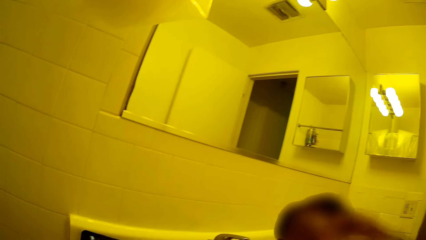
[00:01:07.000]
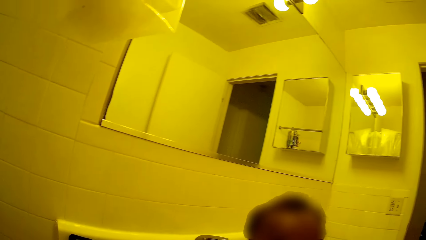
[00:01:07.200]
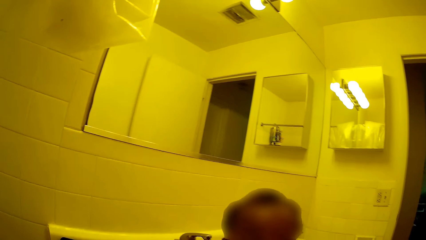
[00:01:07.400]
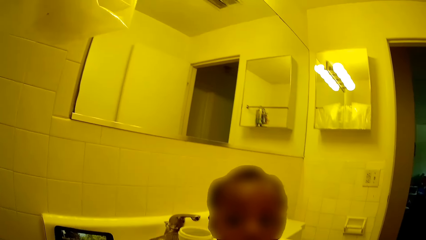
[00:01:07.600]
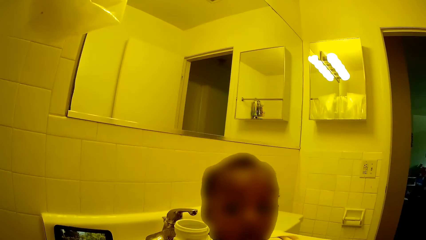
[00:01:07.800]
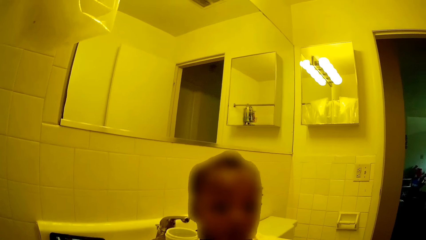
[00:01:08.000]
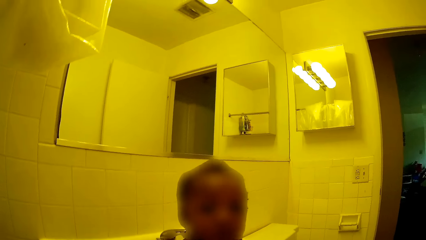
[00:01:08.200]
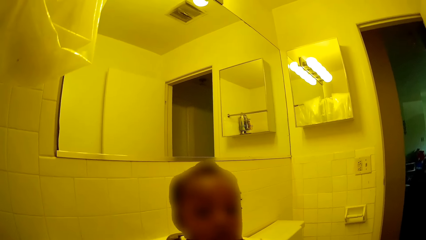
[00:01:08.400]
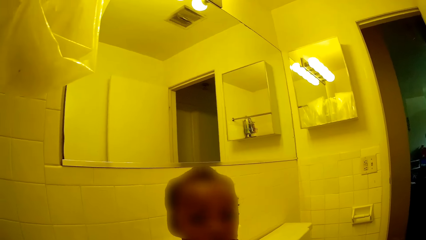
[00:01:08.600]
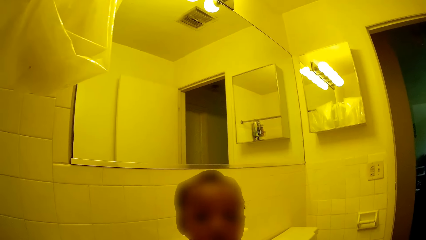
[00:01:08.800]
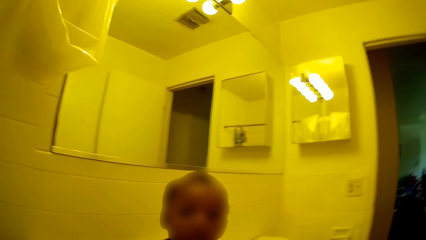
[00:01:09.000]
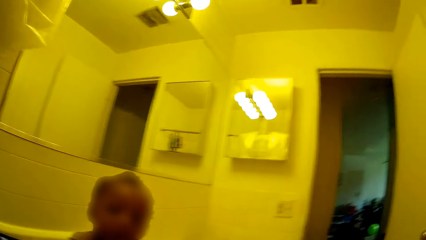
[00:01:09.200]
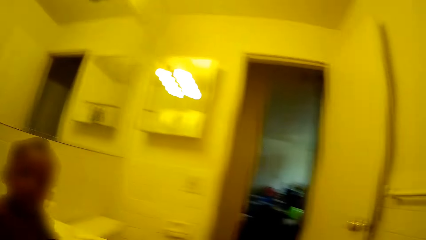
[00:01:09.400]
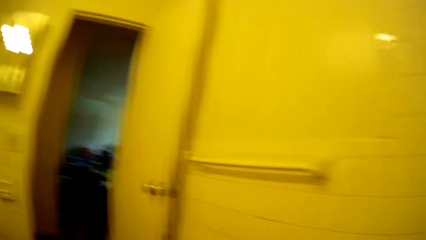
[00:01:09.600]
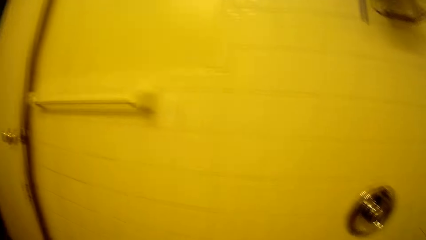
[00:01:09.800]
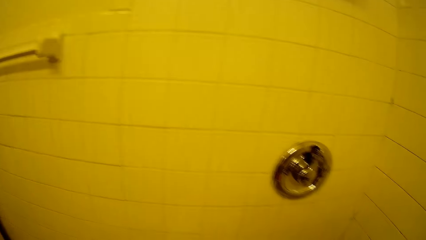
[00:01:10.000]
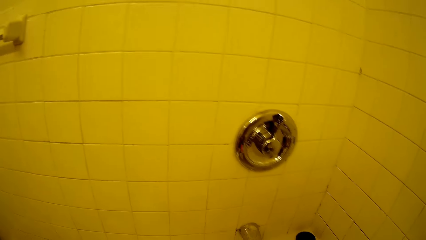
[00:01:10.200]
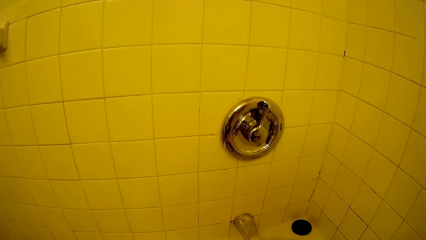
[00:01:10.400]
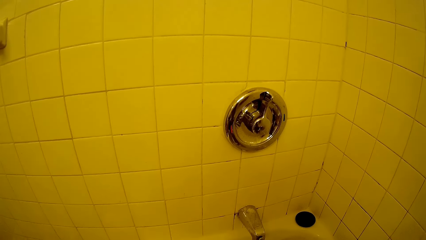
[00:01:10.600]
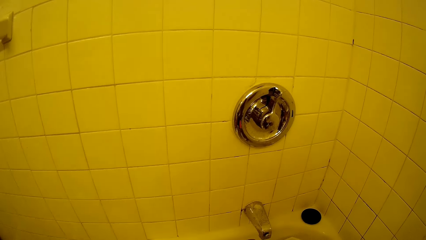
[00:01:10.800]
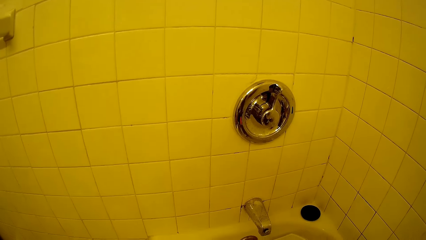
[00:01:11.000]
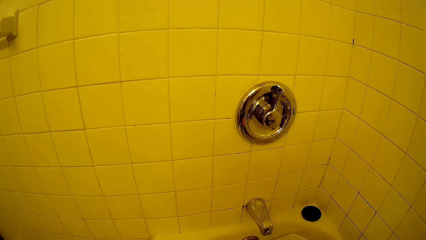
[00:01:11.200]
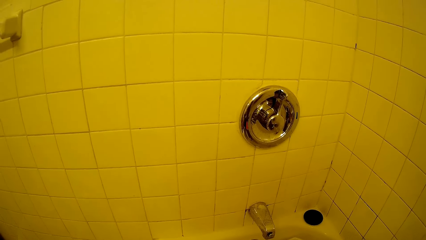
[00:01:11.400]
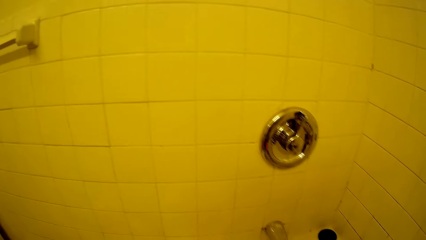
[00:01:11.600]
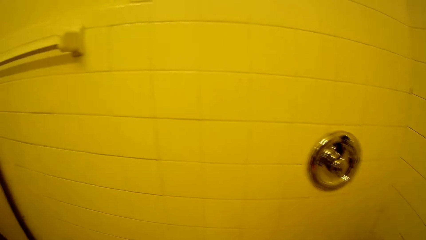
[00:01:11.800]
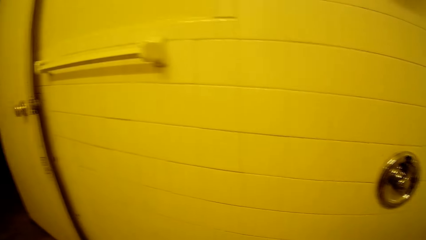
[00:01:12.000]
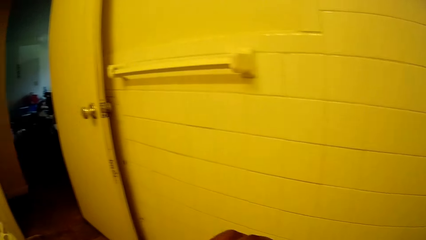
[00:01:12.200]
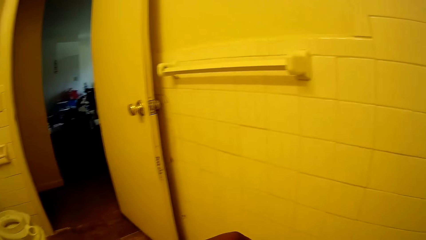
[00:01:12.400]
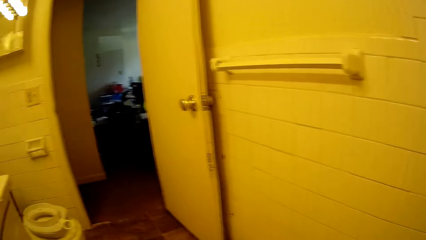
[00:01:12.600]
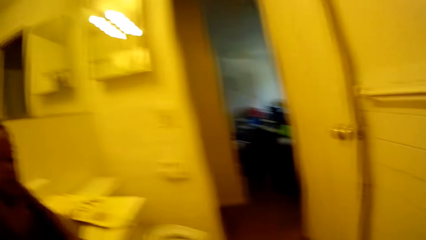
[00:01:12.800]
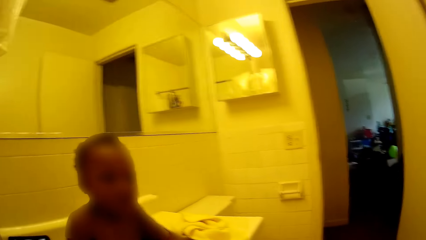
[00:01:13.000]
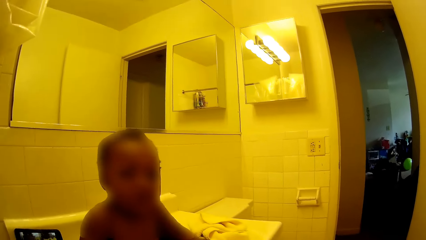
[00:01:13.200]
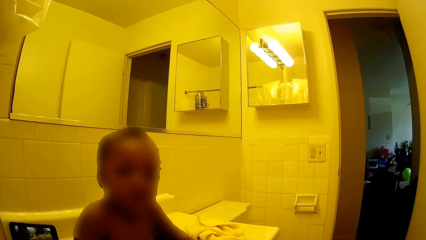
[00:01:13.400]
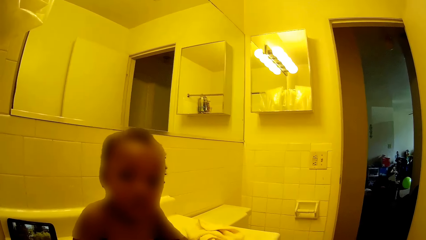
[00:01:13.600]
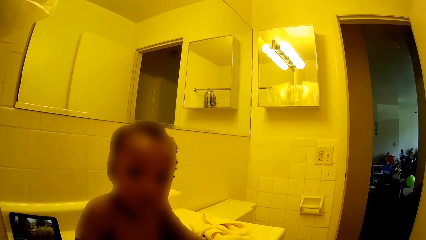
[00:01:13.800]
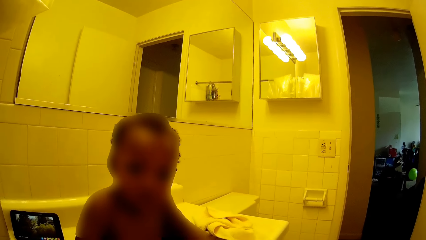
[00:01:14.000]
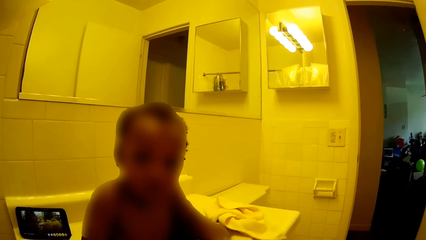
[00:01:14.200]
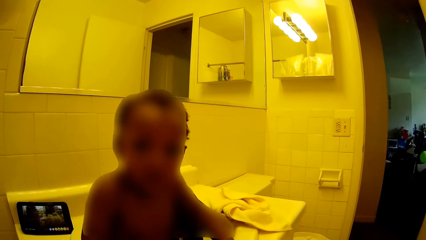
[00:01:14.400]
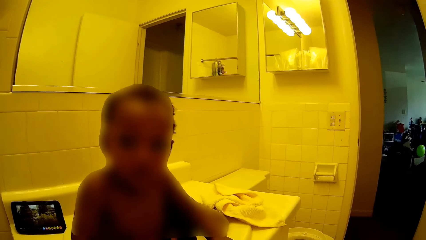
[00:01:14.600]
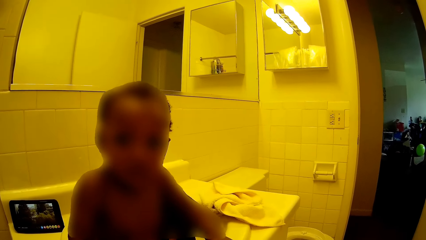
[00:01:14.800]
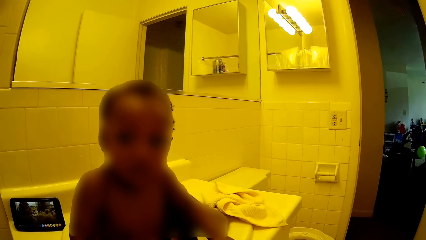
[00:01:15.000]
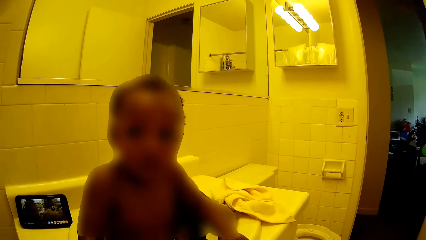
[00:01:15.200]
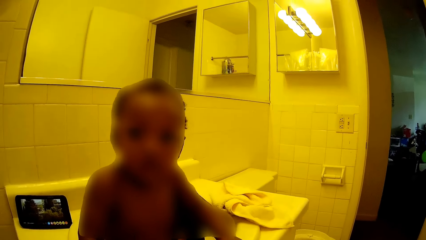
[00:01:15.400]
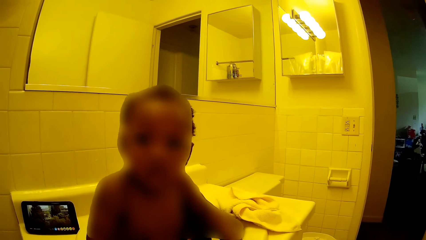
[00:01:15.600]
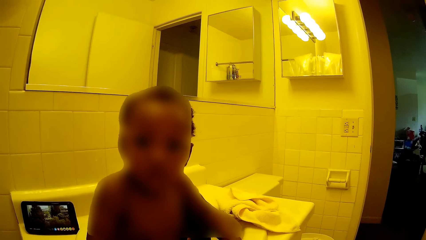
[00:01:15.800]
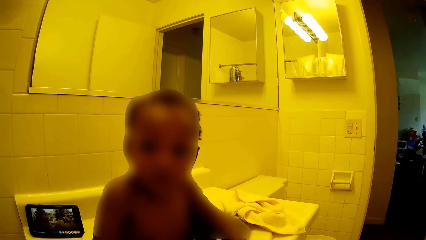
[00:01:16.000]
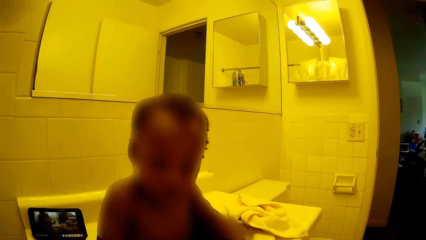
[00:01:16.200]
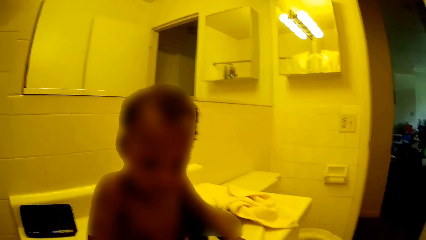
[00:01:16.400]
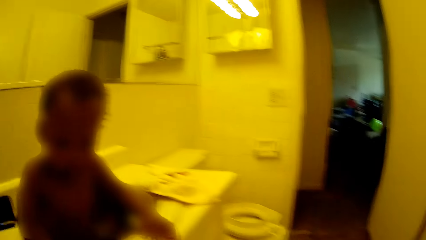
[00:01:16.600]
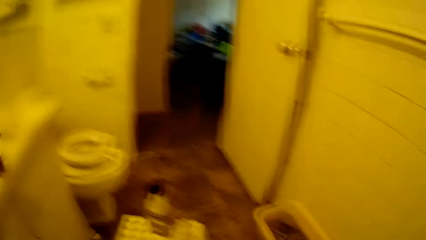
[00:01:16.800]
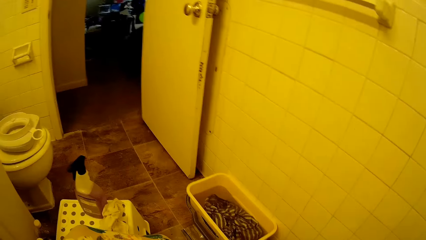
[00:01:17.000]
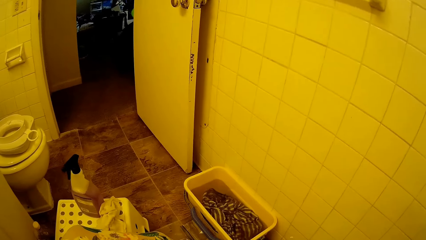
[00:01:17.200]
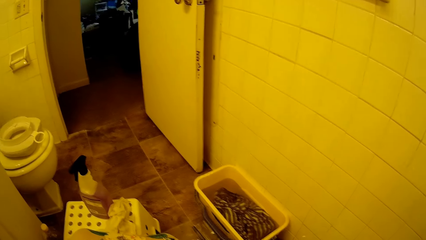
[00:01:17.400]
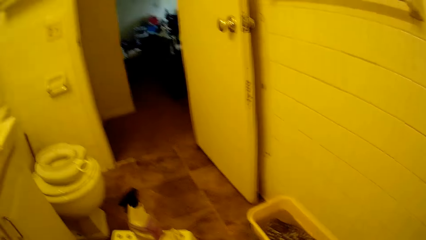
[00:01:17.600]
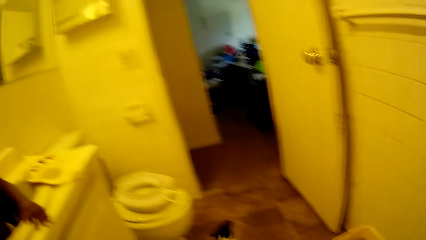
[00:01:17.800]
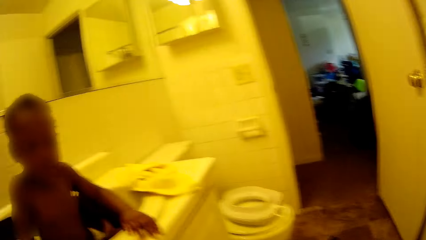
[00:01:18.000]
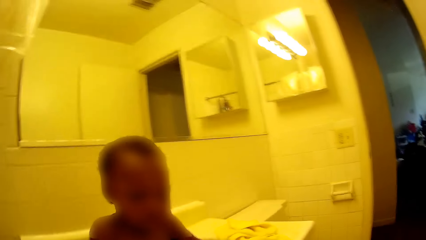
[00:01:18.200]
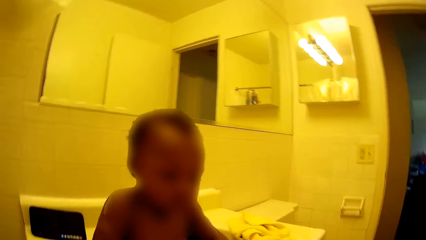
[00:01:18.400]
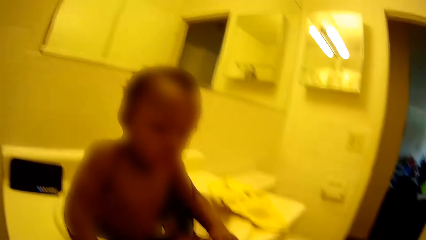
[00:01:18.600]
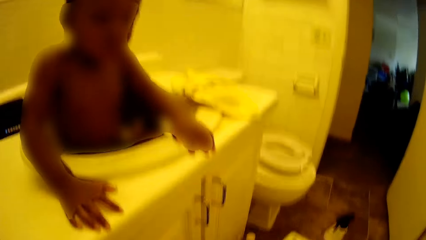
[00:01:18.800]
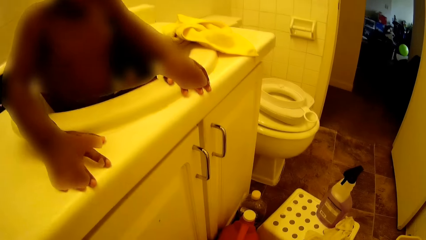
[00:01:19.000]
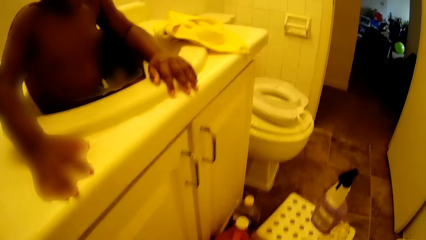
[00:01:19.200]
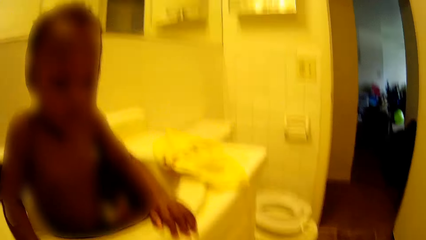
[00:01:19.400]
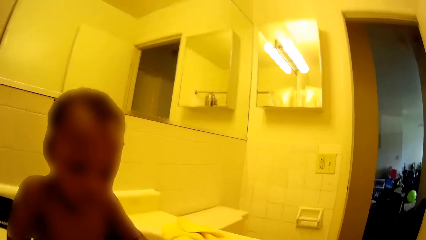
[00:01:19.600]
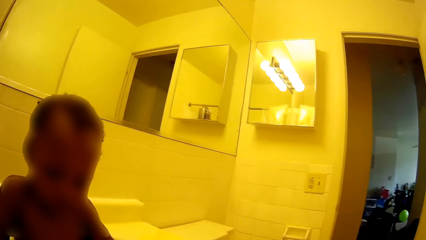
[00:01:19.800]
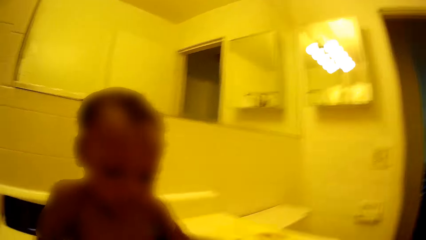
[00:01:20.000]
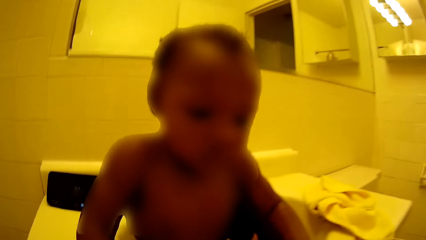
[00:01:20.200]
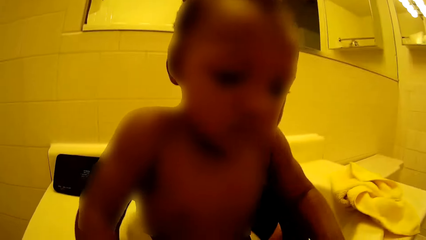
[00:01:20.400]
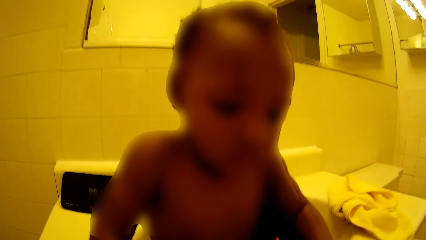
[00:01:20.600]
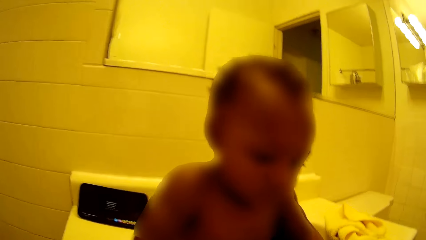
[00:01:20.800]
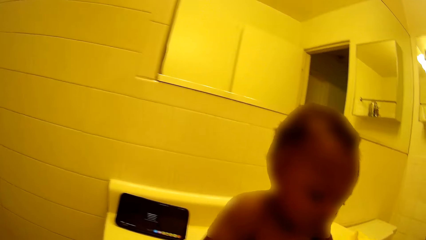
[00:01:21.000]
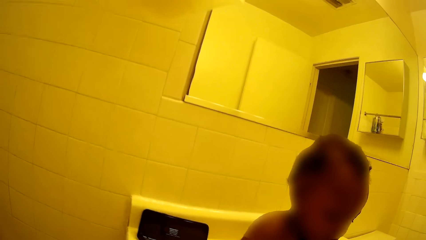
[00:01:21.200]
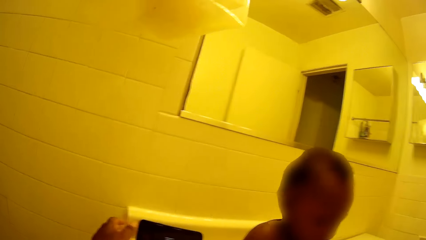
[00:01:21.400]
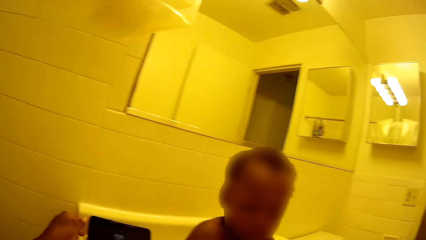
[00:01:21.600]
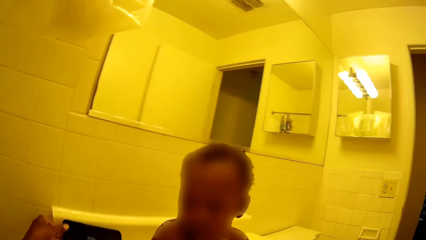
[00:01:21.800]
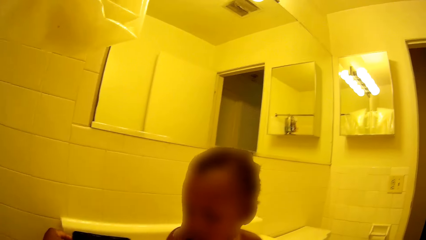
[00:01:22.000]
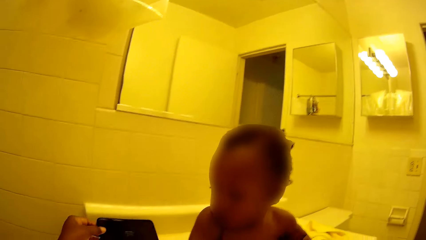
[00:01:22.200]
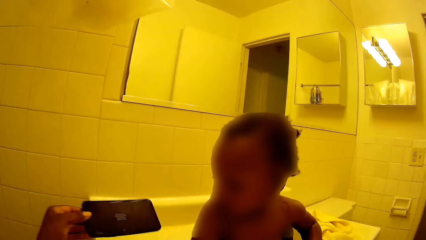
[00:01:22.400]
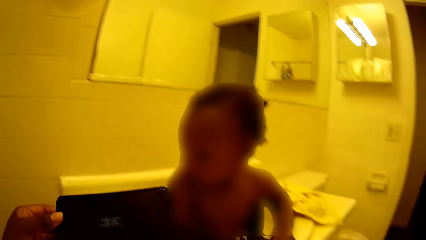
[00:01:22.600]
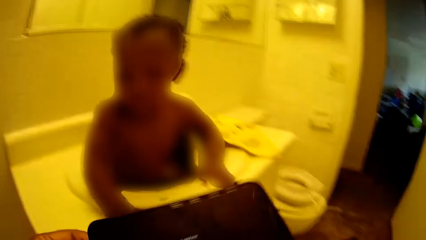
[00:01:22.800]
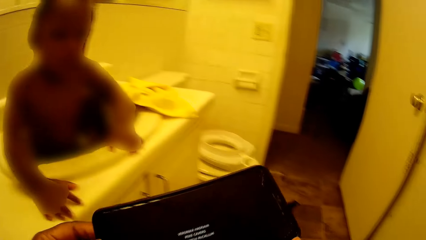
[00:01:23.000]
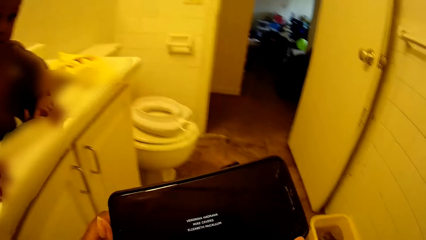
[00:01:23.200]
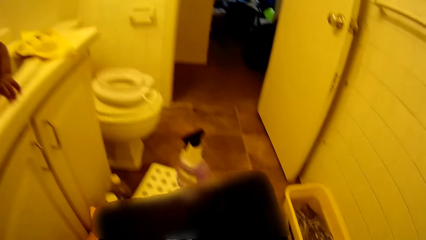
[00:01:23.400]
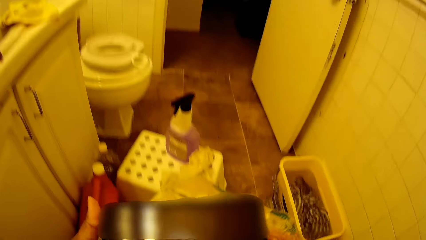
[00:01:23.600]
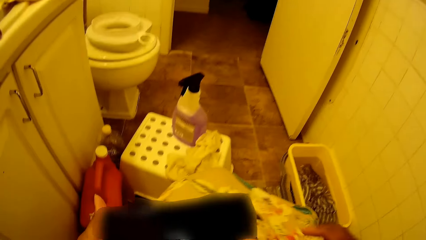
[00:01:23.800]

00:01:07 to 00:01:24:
The camera wearer speaks to the child. She speaks to the child again. She picks up a phone with her left hand.
